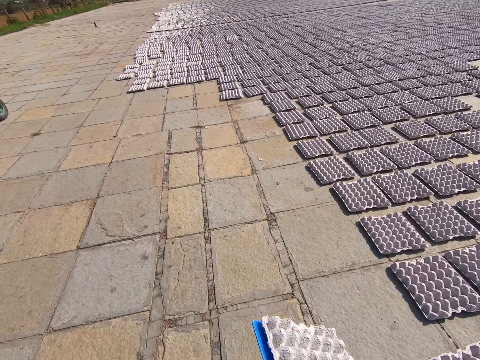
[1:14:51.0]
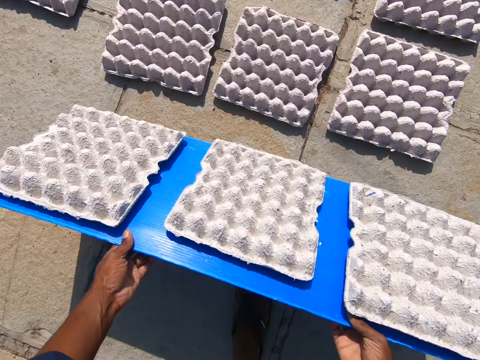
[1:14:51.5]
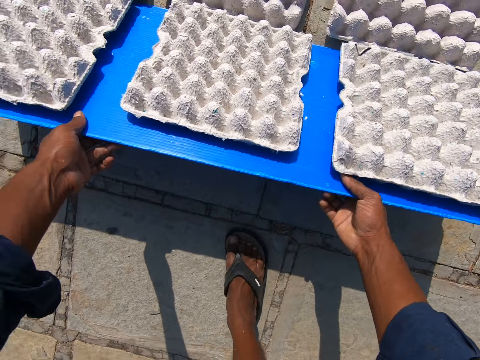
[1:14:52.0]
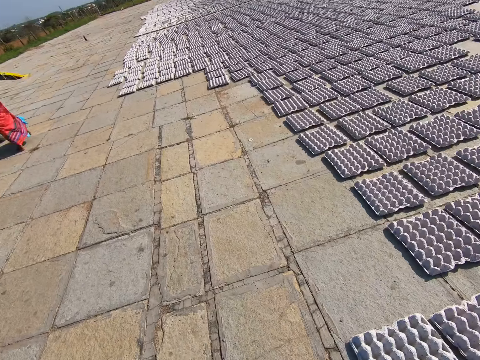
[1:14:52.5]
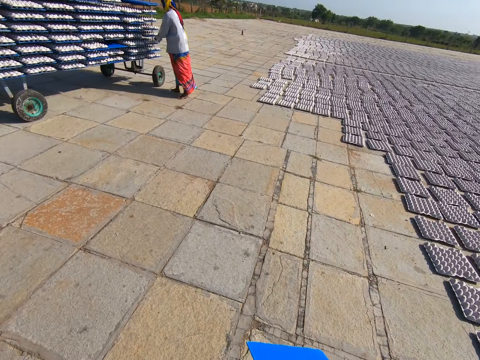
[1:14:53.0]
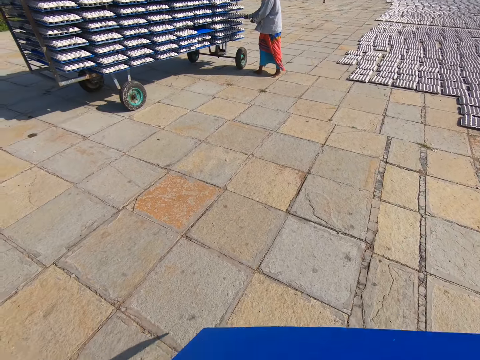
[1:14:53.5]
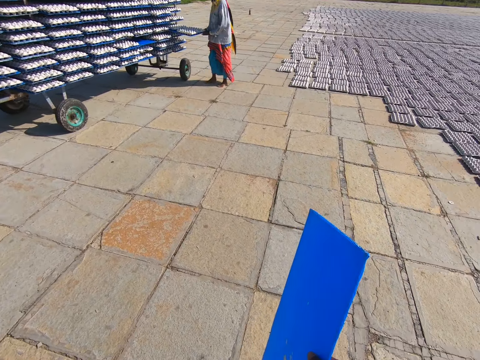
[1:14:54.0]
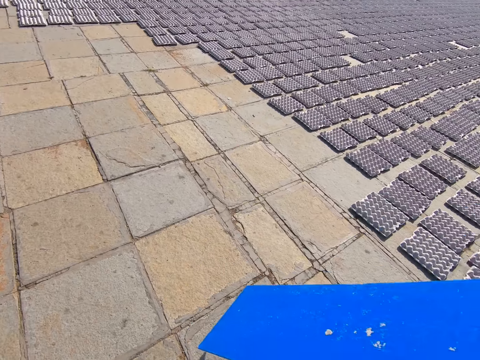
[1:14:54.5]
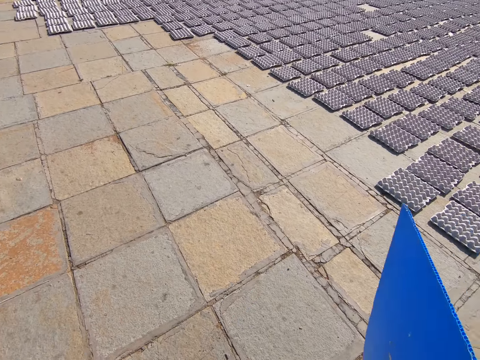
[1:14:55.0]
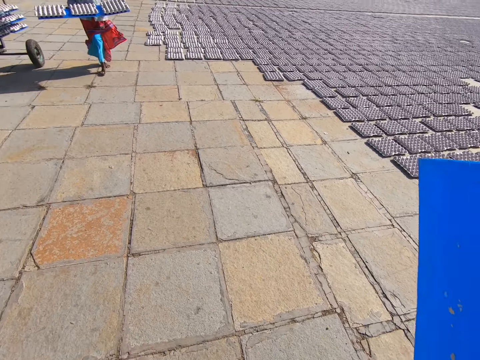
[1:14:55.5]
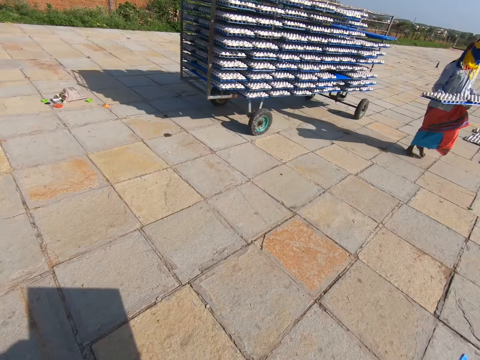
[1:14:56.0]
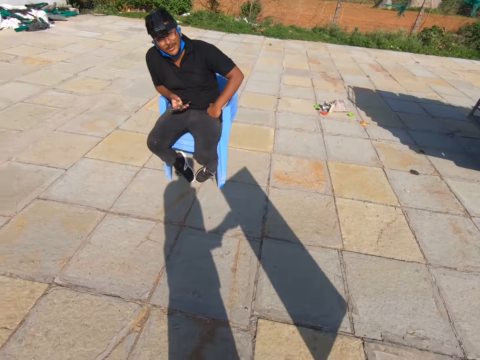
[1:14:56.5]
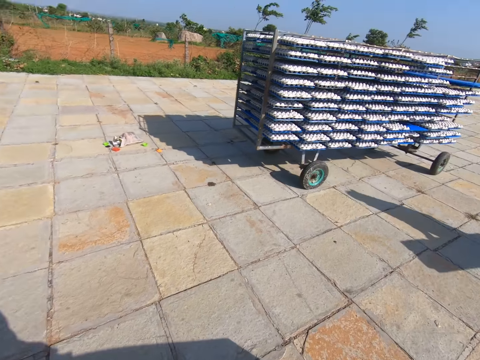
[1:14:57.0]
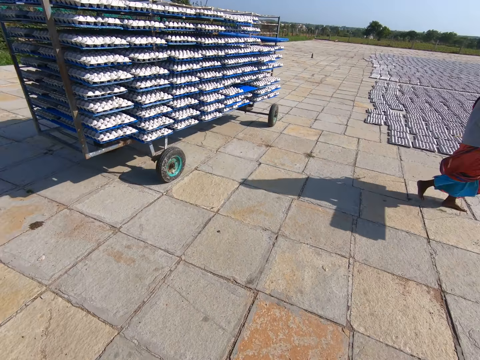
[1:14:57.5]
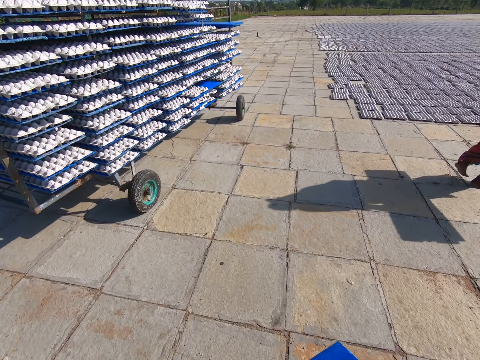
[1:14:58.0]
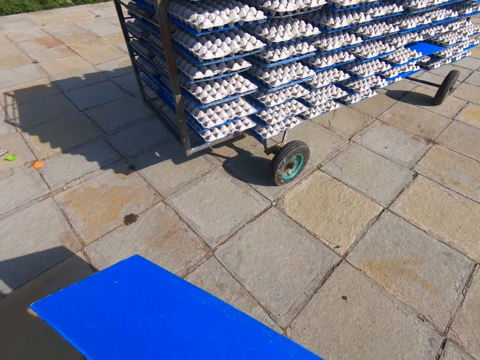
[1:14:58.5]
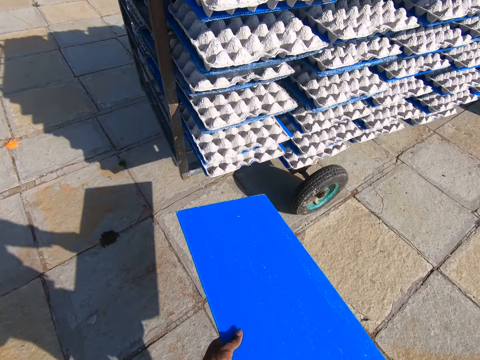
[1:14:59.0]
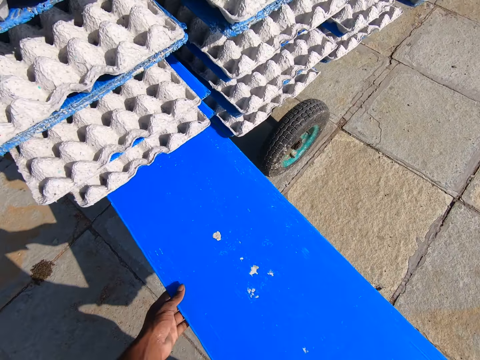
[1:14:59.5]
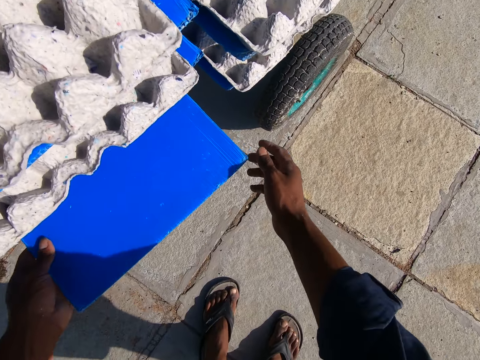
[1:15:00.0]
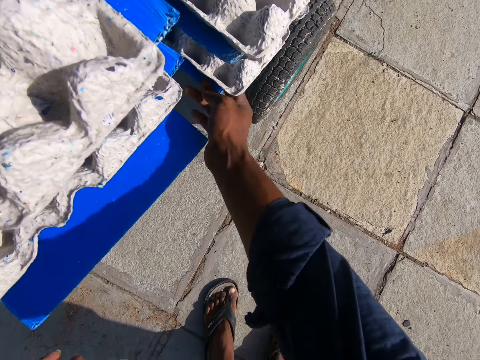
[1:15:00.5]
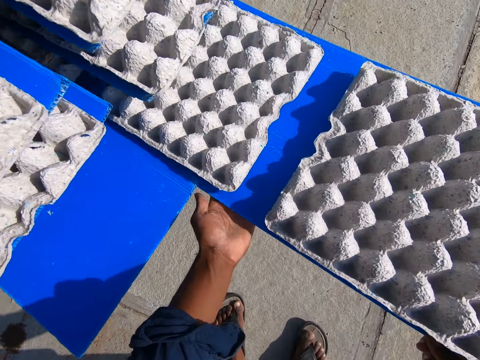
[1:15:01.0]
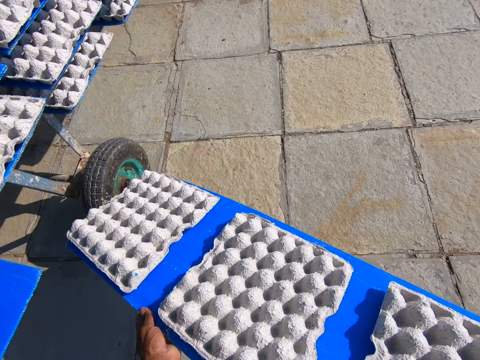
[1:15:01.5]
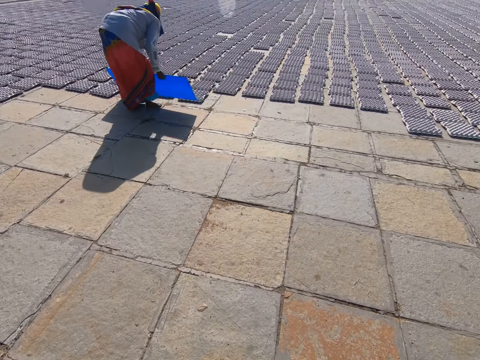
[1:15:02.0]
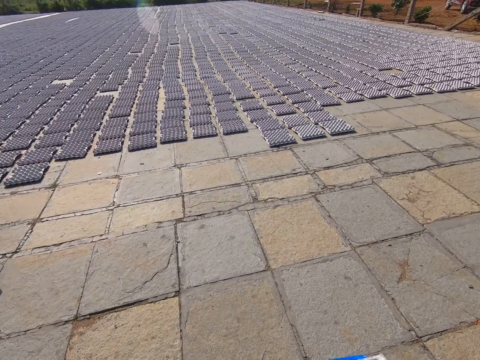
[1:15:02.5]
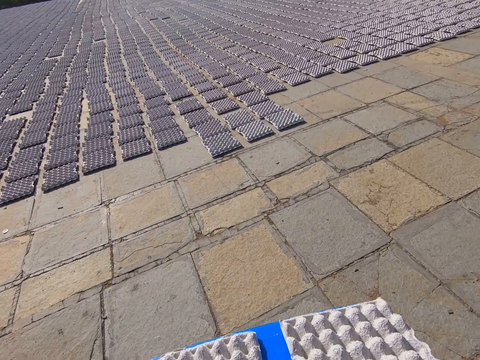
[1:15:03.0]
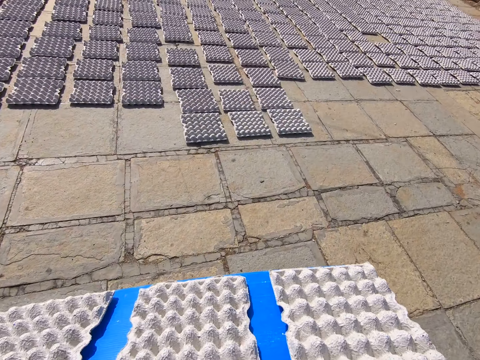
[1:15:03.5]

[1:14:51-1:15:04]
Someone puts the egg trays down. The camera wearer drops the crates on the tray in his hands on the floor. He interacts with a man. A woman picks a tray on the rack with her hands. The camera wearer talks to the man. He drops the tray in his hands into the rack. He carries some egg trays. He takes out a tray from the rack with his hands. The woman drops the crates on the tray in her hands on the floor.

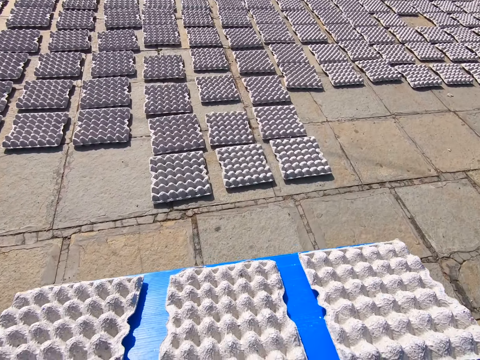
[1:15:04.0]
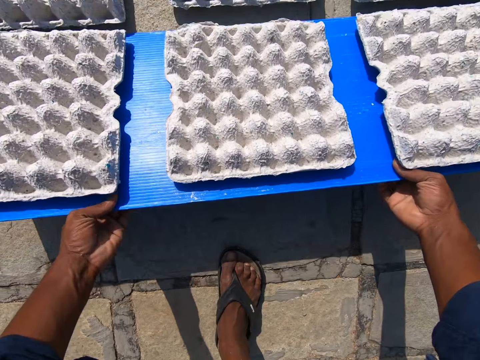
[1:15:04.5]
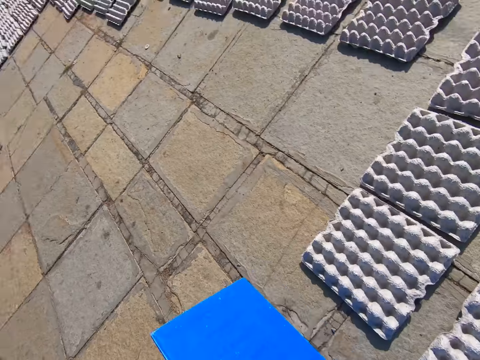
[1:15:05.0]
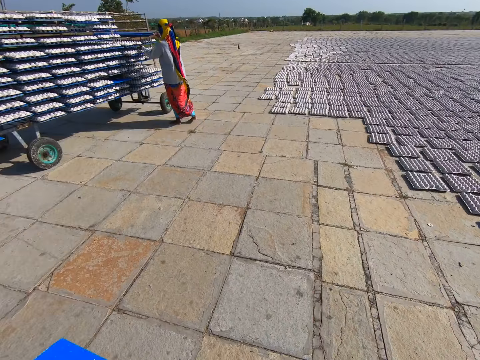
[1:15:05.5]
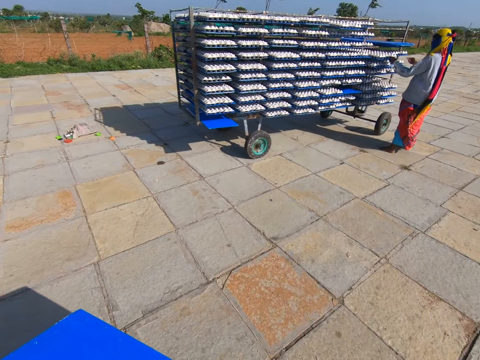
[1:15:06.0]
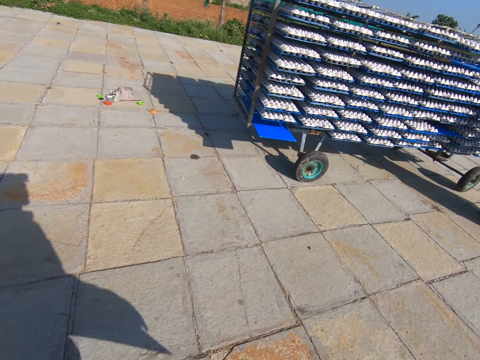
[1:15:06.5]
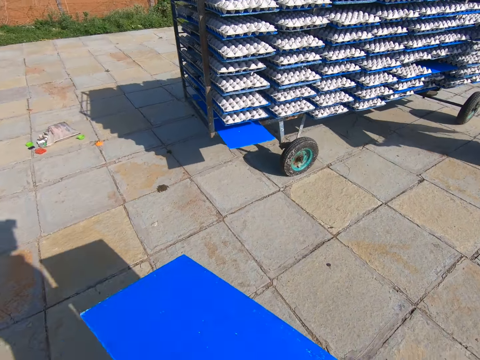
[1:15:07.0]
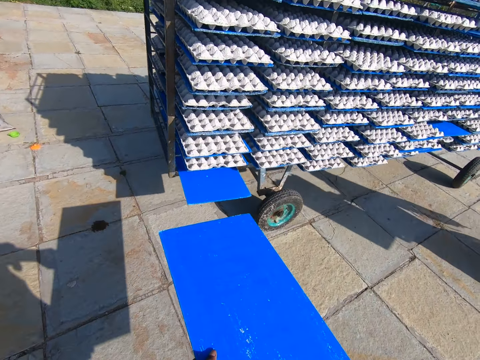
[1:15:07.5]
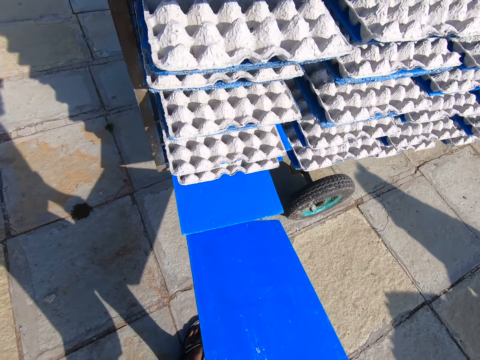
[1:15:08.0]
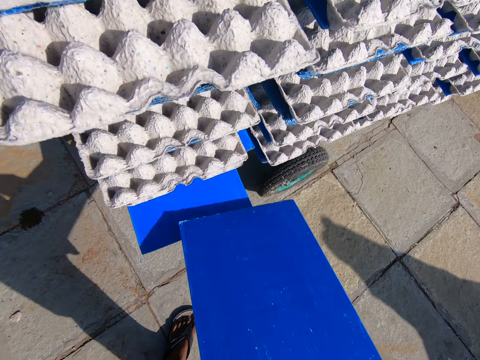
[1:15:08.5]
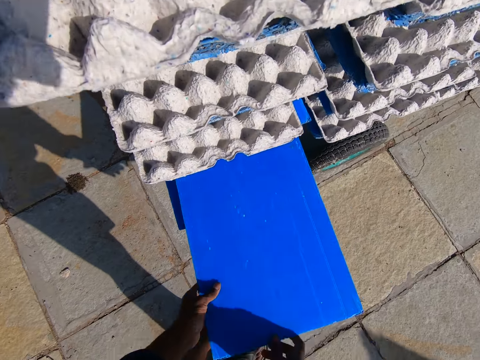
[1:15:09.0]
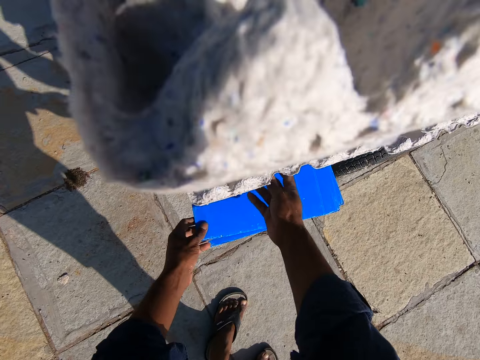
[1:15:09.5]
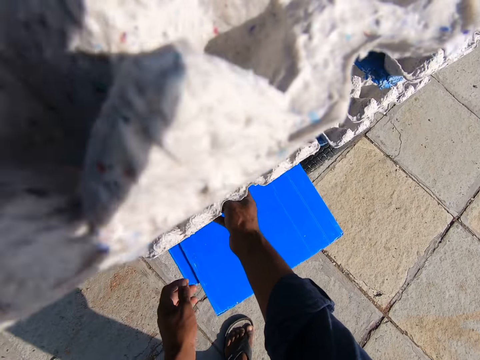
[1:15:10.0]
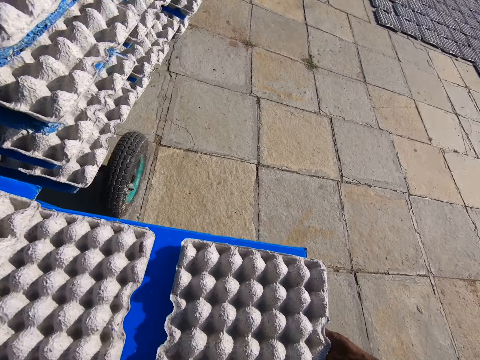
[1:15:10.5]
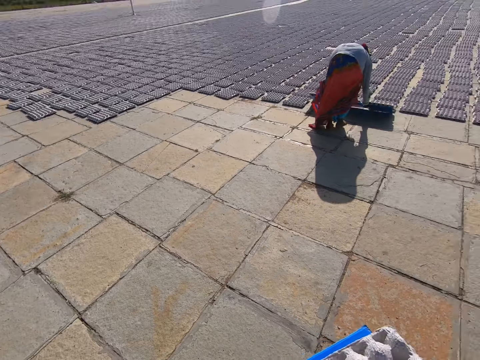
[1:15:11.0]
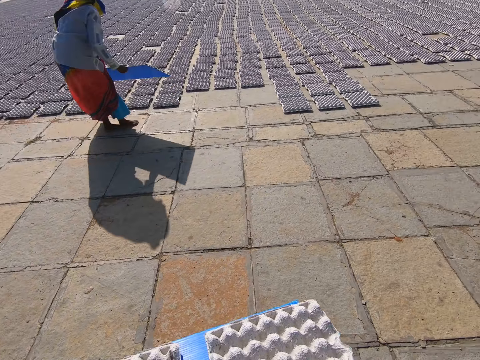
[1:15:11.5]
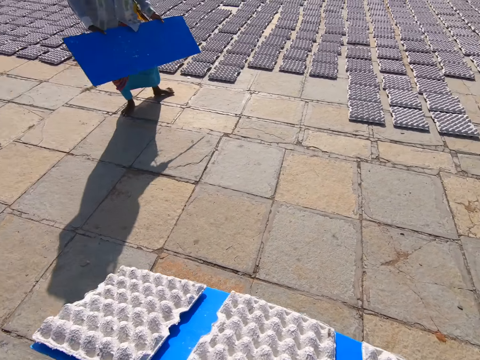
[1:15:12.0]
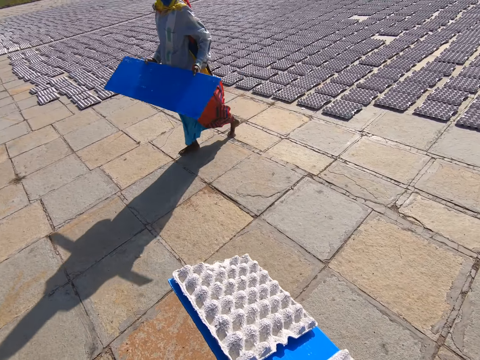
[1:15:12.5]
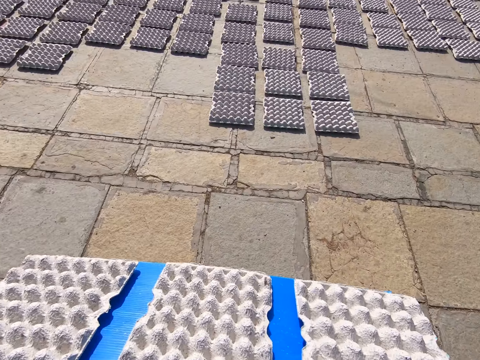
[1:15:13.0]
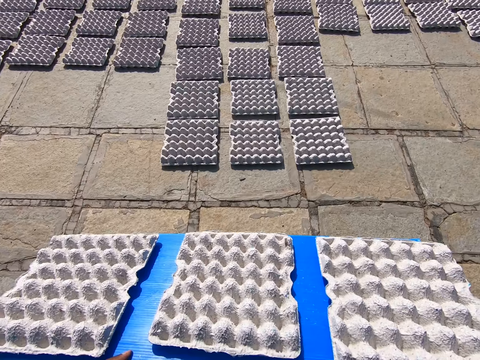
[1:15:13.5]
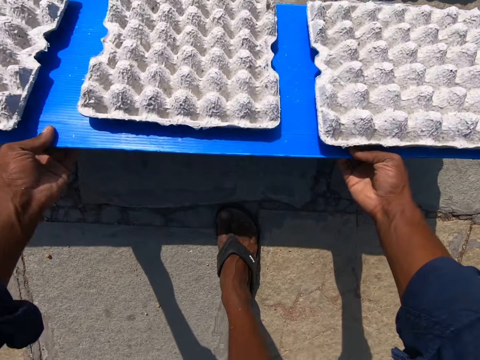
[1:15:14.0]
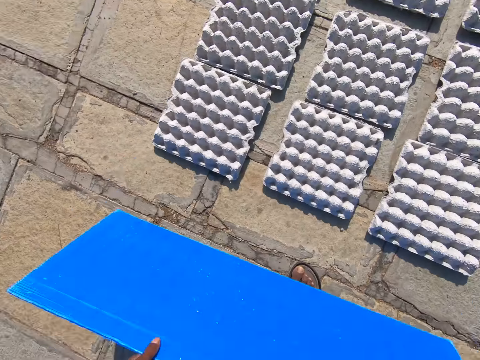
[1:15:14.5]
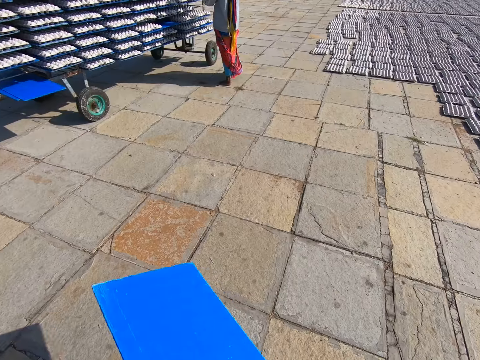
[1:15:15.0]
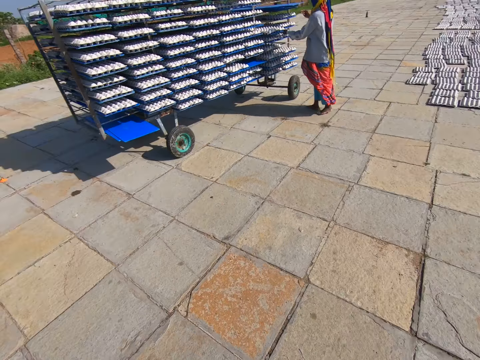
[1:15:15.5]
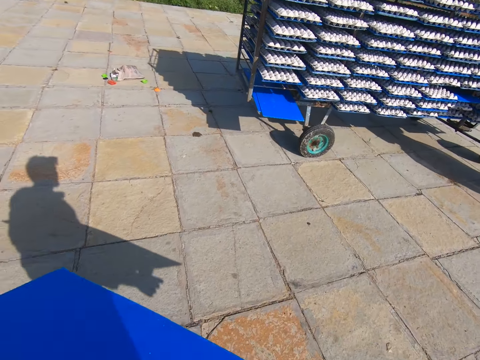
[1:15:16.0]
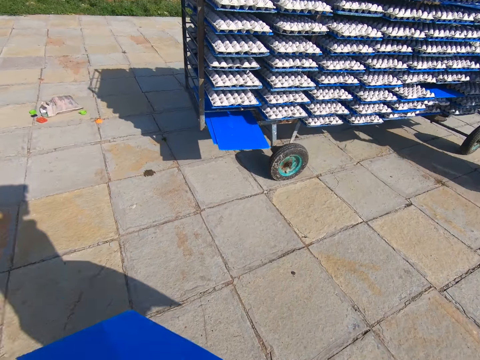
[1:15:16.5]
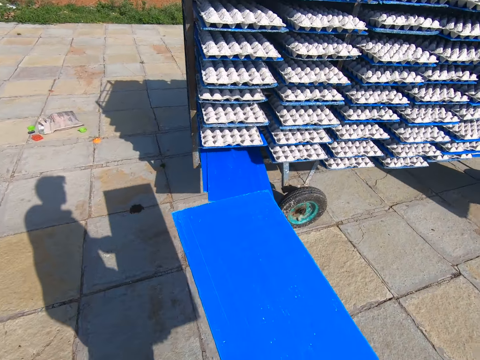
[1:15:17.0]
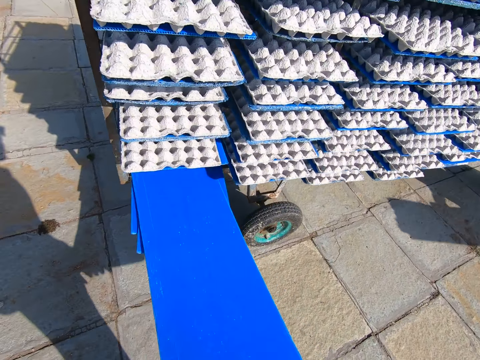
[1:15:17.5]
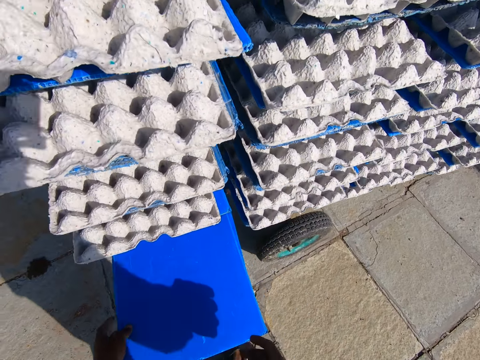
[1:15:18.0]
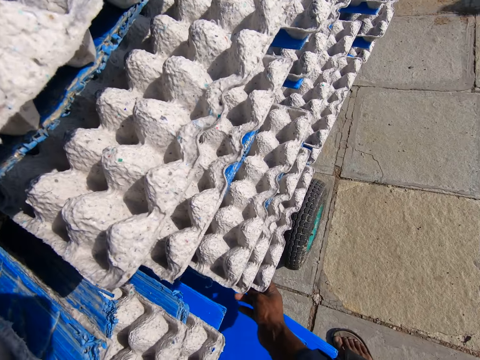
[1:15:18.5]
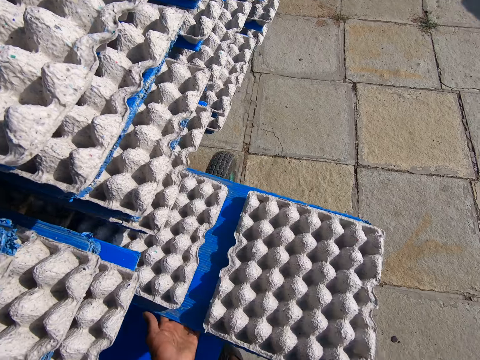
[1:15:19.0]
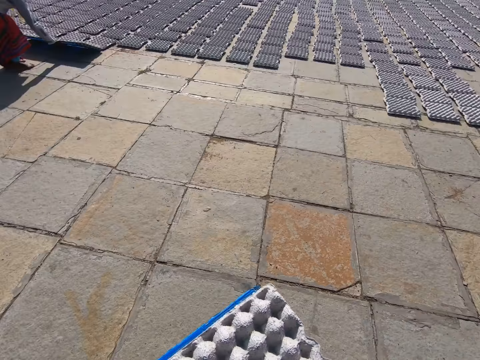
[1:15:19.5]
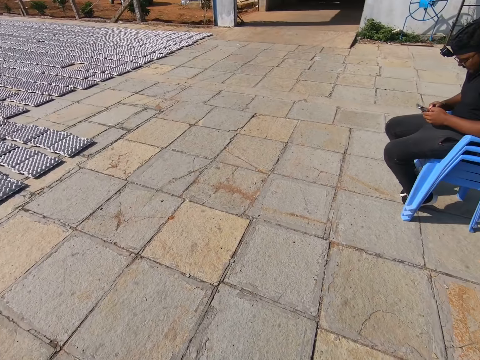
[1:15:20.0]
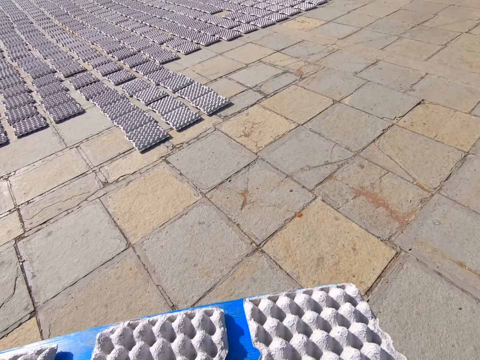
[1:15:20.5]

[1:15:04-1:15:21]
The camera wearer drops the crates on the tray in his hands on the floor. Someone puts the egg trays down. A woman picks a tray on the rack with her hands. The camera wearer drops the tray in his hands into the rack. He takes out a tray from the rack with his hands. He carries some egg trays. The woman drops the crates on the tray in her hands on the floor. Someone puts the egg trays down. The camera wearer drops the crates on the tray in his hands on the floor. He drops the crates on the tray in his hands on the floor again. He puts the courier on the track. He takes out a tray from the rack with his hands. He carries some egg trays.
